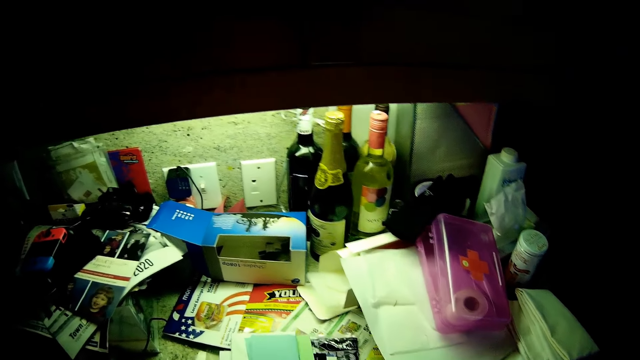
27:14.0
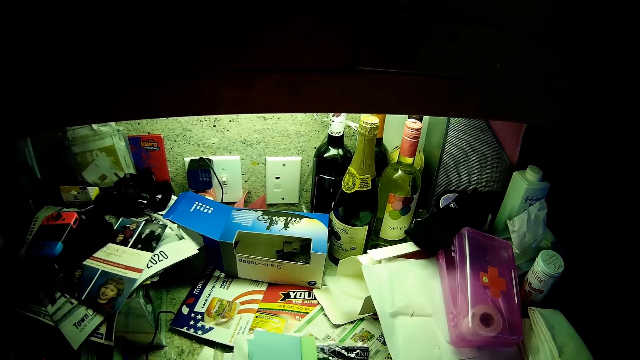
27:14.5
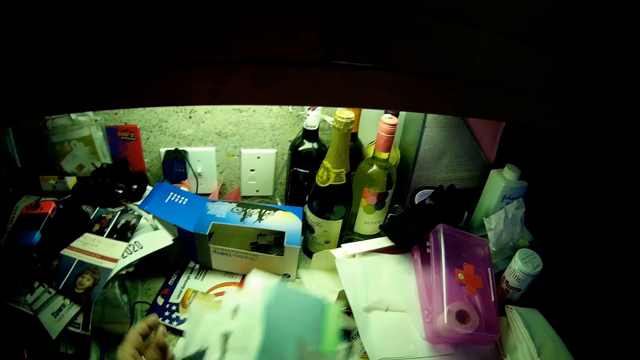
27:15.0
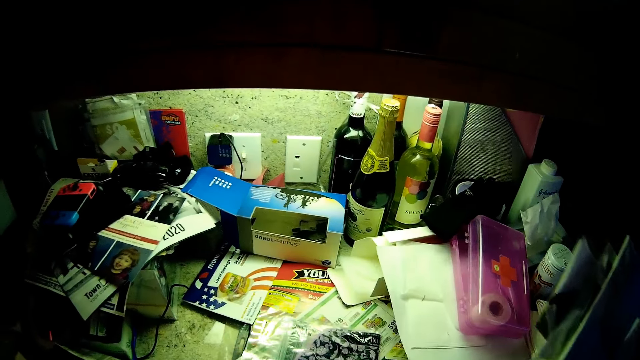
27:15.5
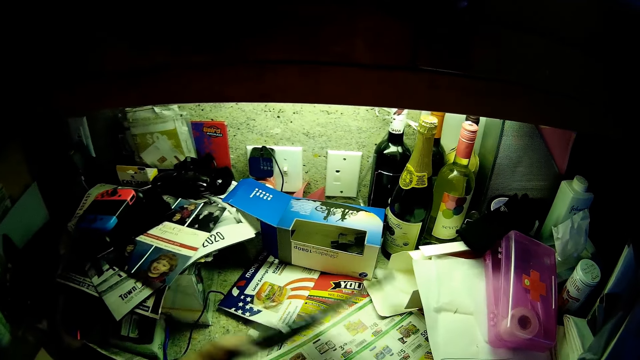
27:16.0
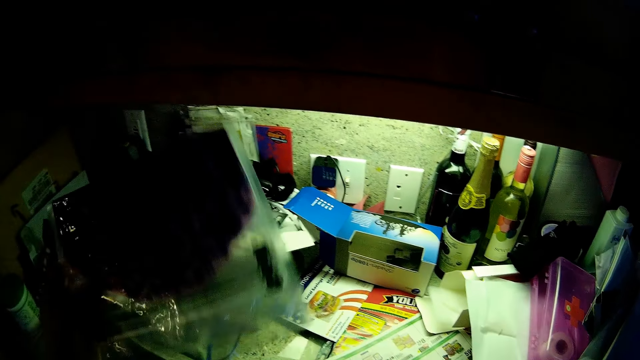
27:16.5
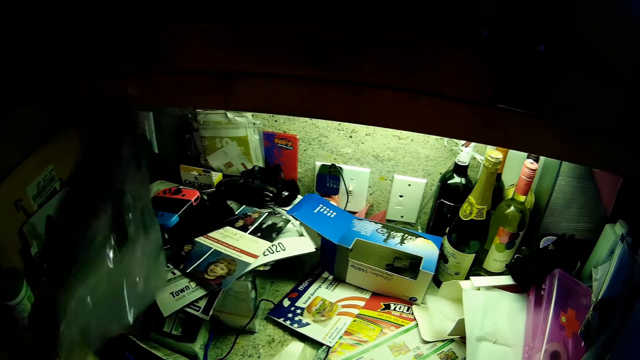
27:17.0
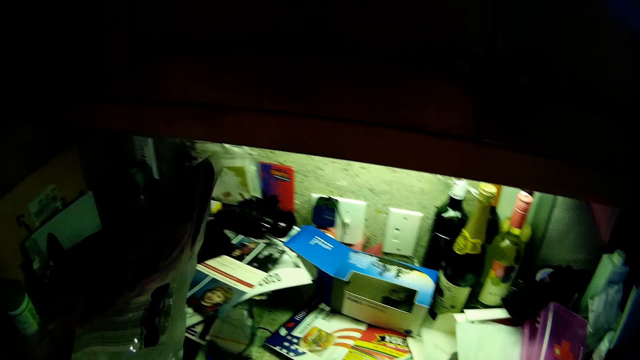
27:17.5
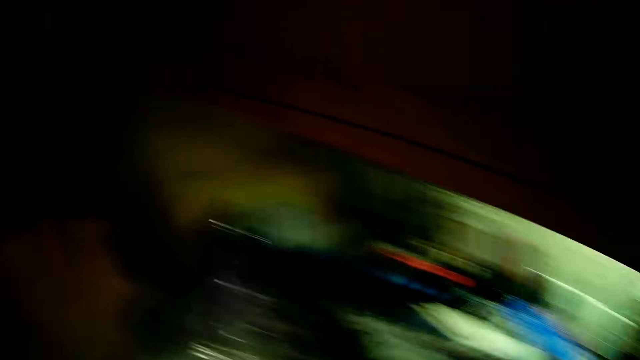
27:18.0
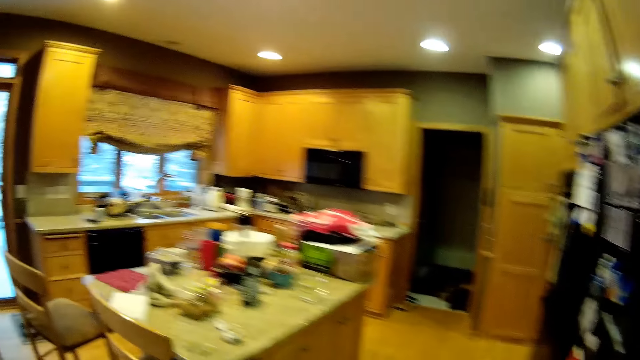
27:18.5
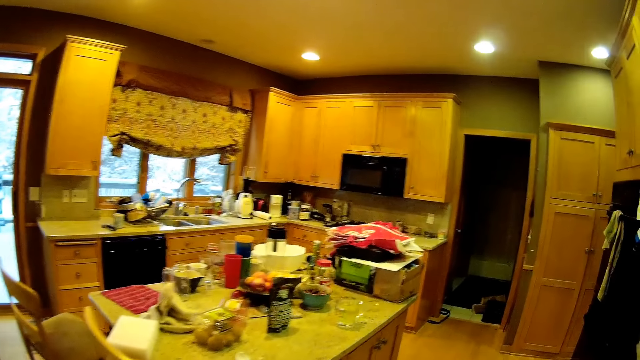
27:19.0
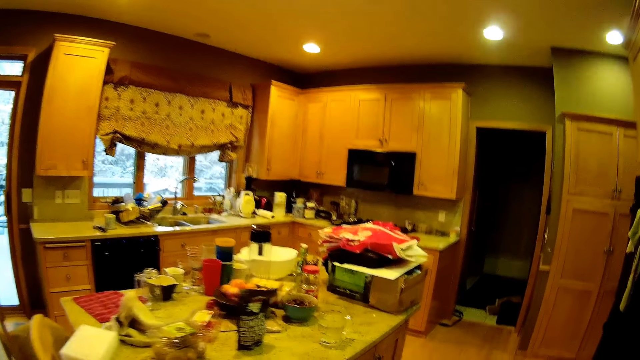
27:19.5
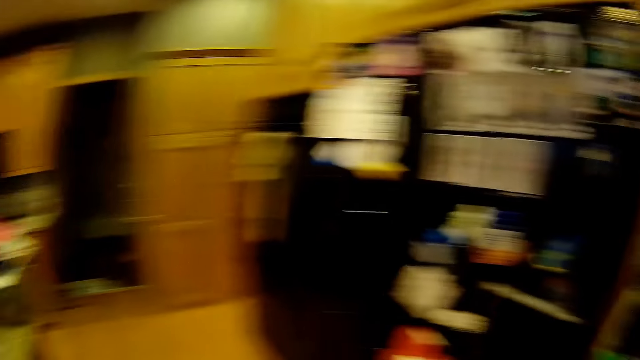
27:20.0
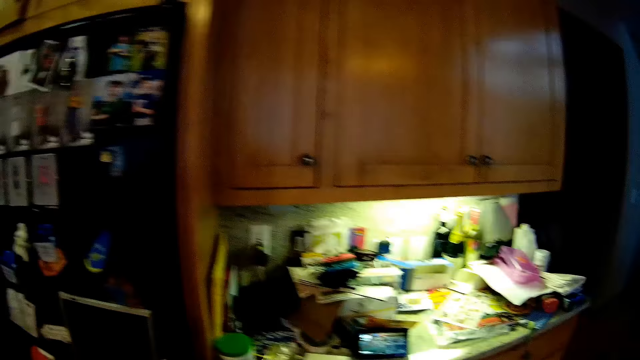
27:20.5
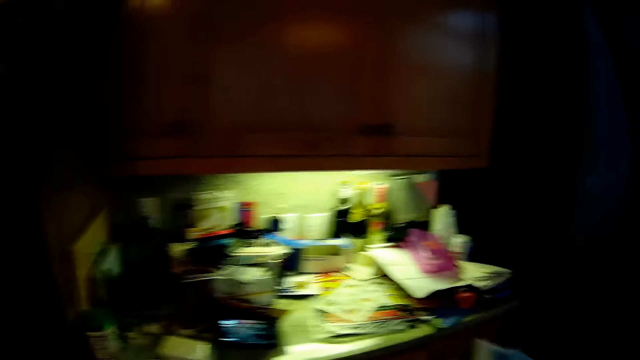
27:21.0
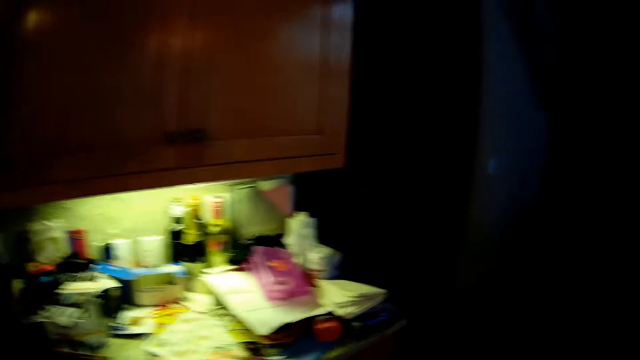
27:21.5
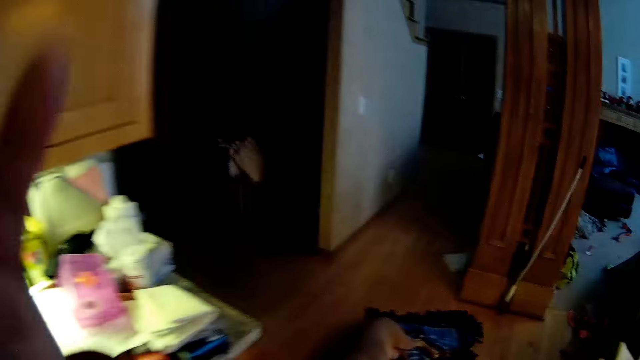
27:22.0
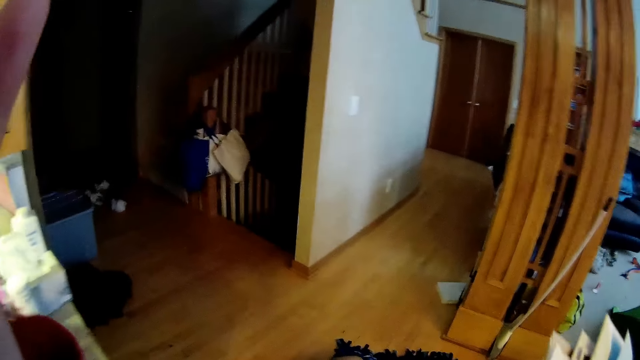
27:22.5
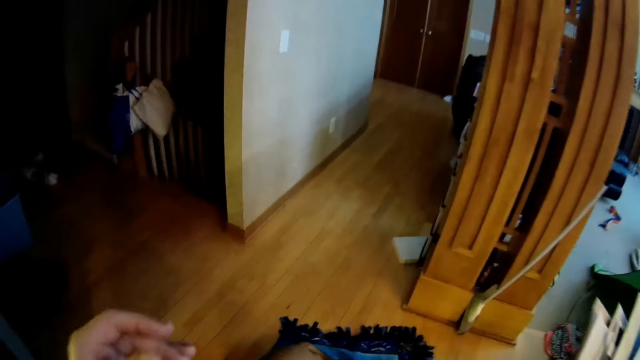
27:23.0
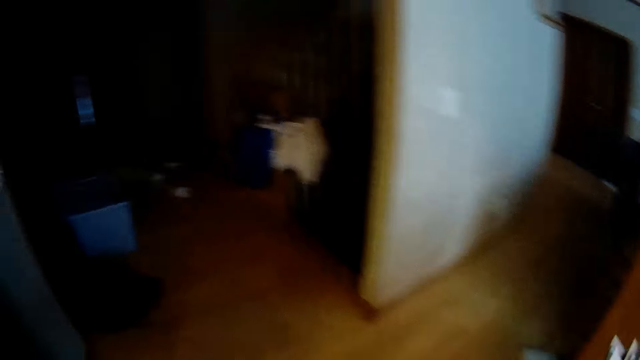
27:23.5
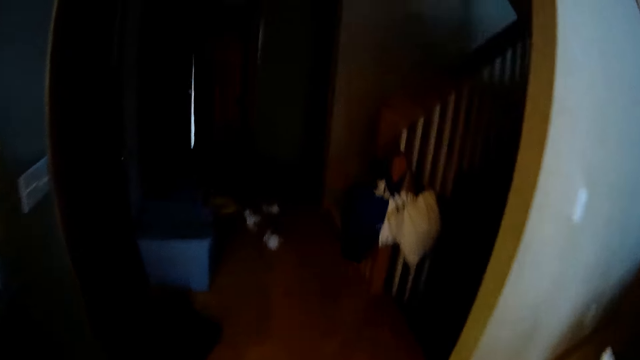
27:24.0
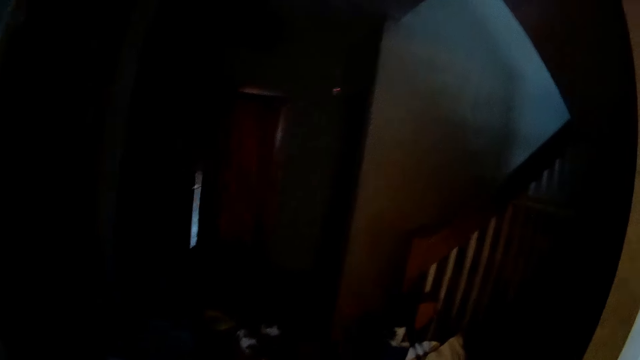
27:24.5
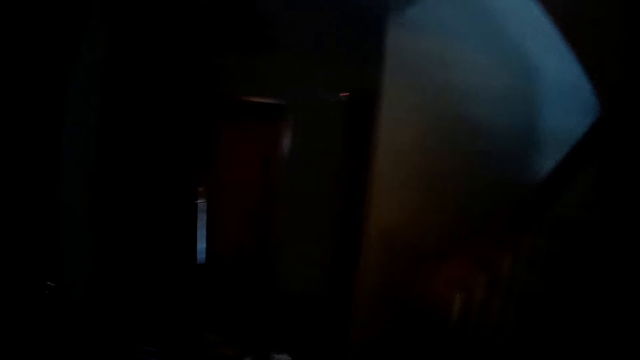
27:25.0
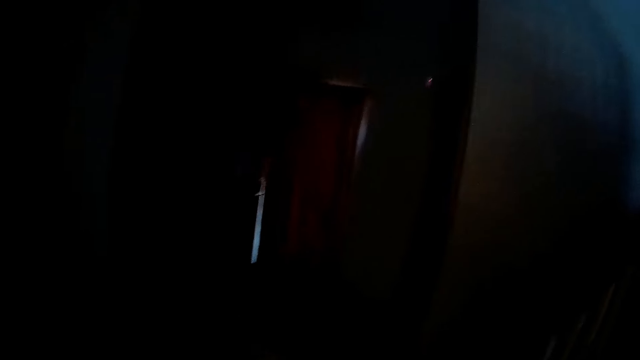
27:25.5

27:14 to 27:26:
The camera wearer sorts out the email. They pick up something. They look around the room. They walk across the house in the hallway.

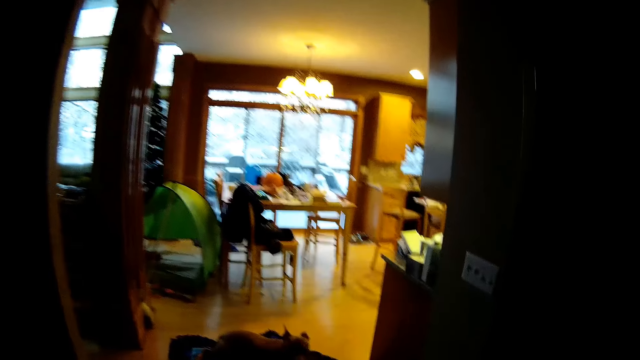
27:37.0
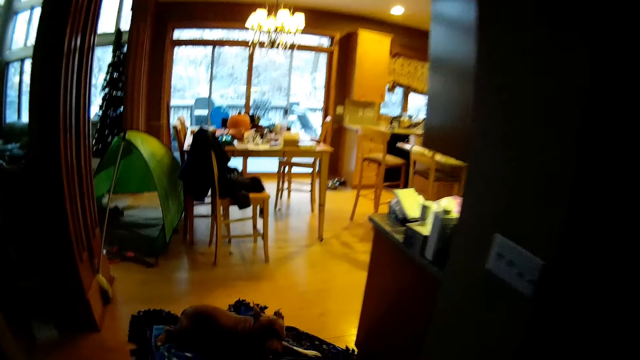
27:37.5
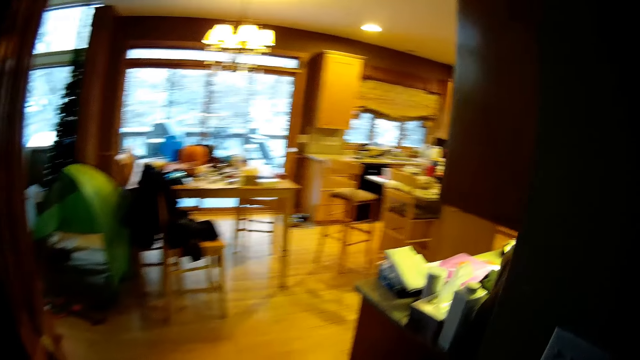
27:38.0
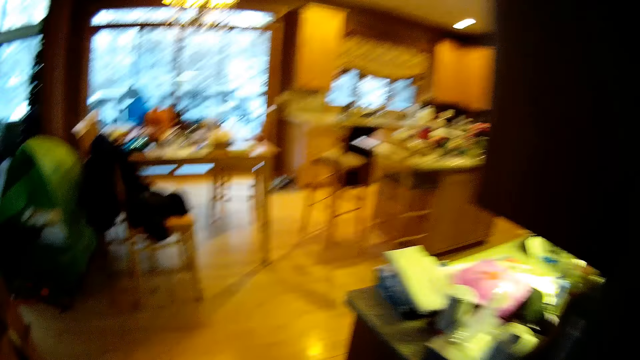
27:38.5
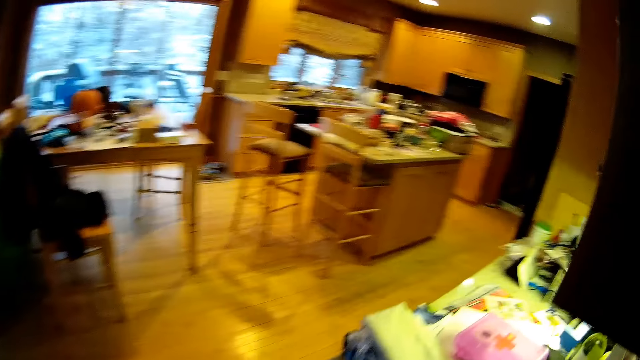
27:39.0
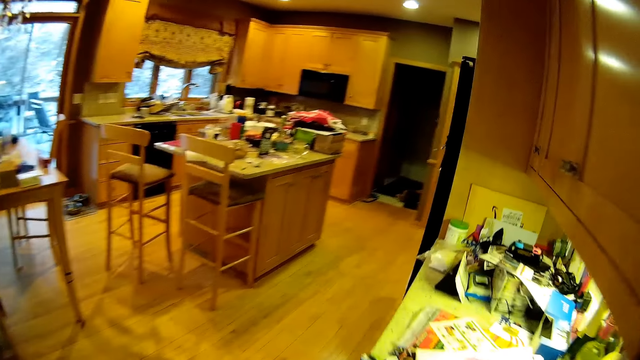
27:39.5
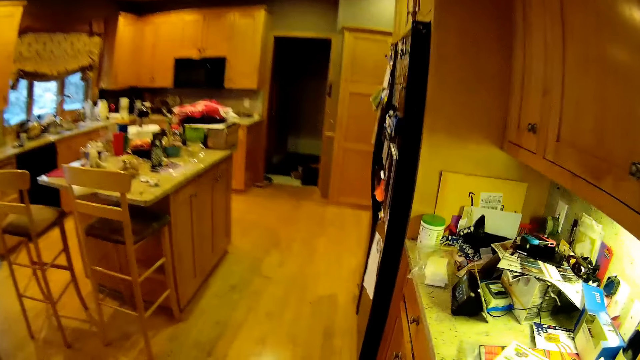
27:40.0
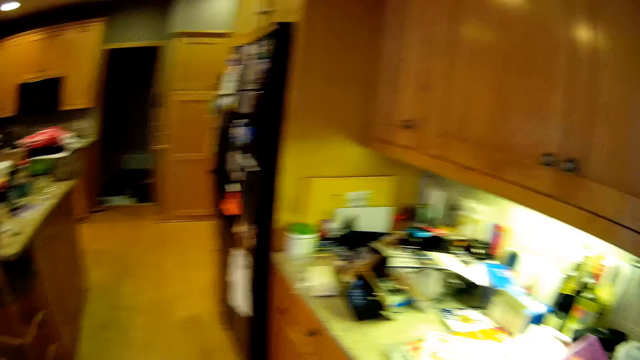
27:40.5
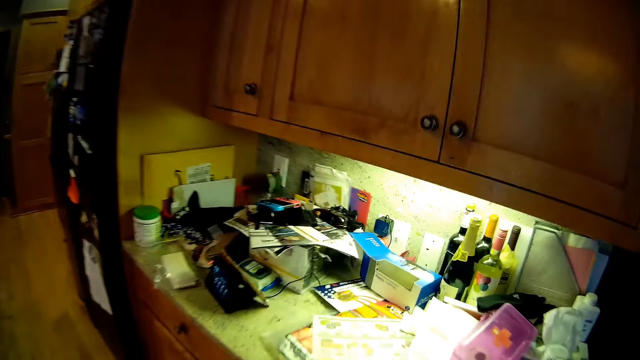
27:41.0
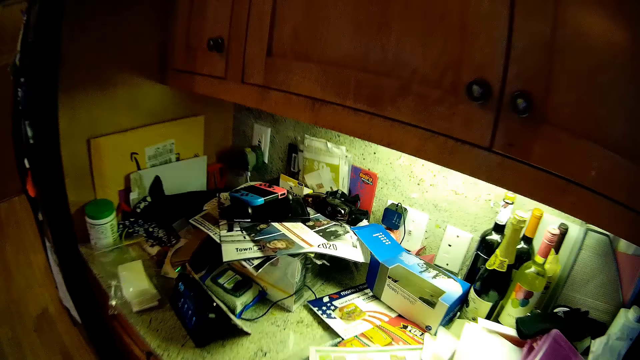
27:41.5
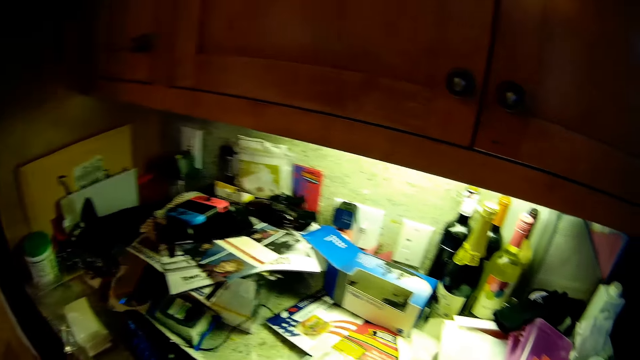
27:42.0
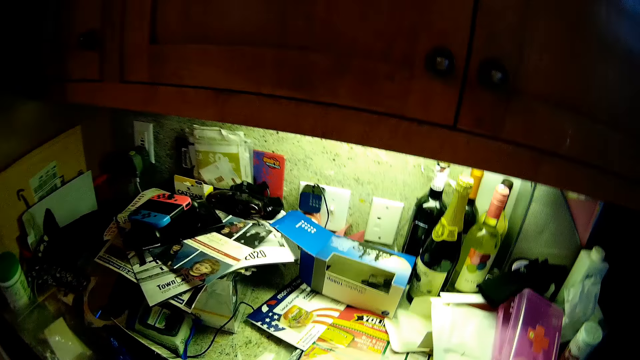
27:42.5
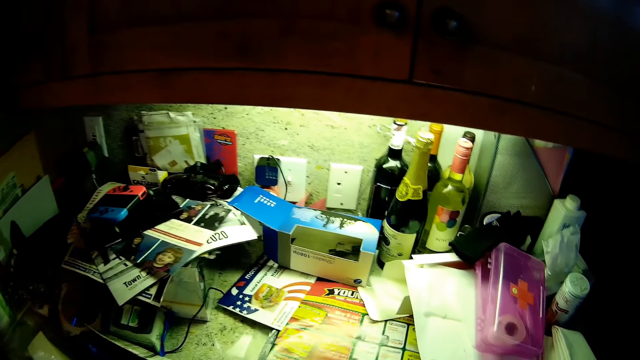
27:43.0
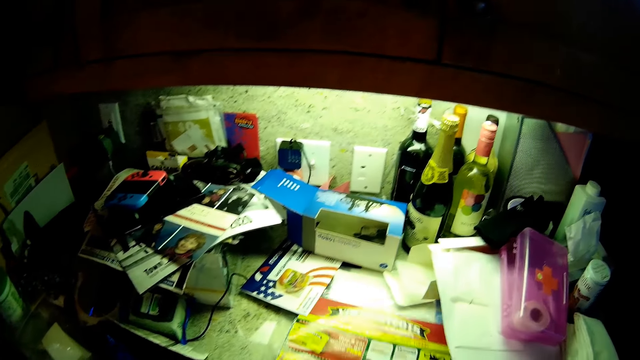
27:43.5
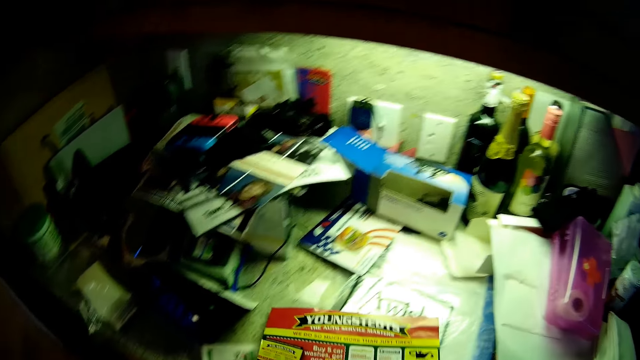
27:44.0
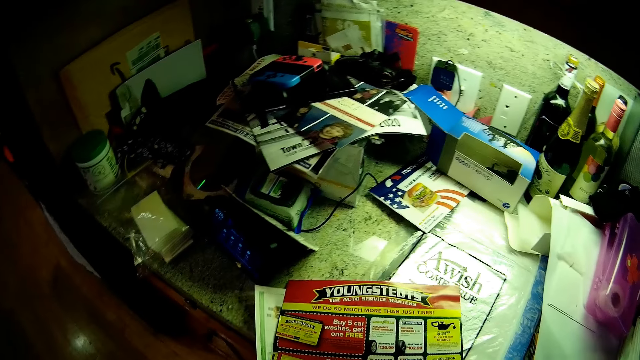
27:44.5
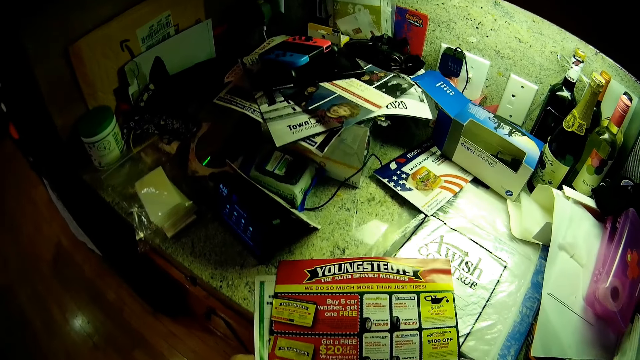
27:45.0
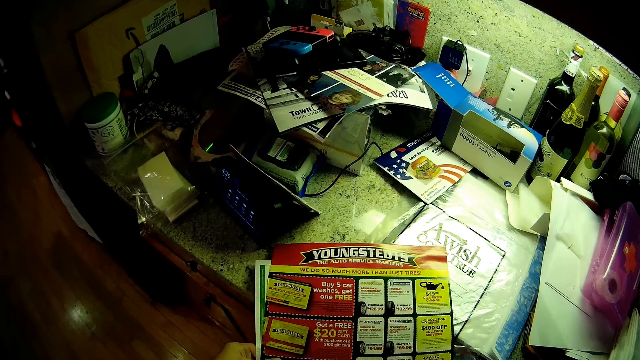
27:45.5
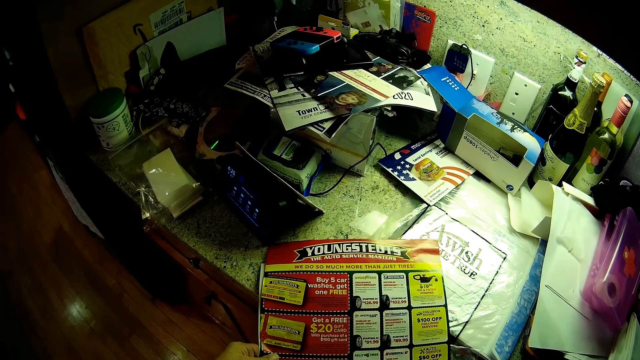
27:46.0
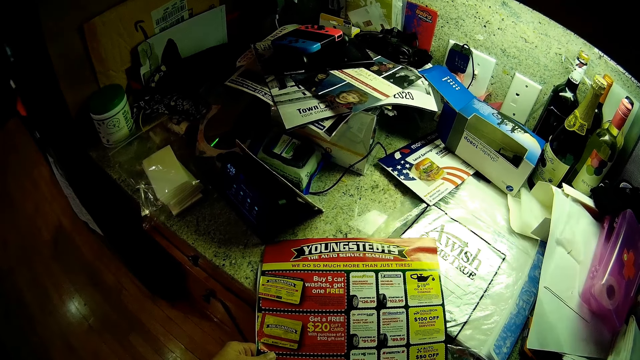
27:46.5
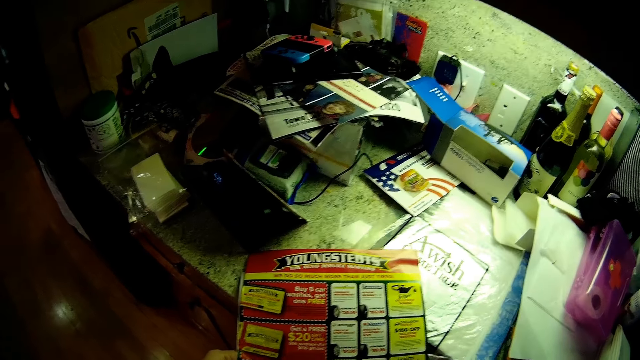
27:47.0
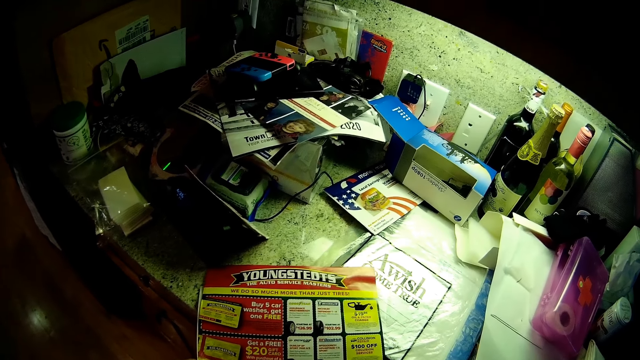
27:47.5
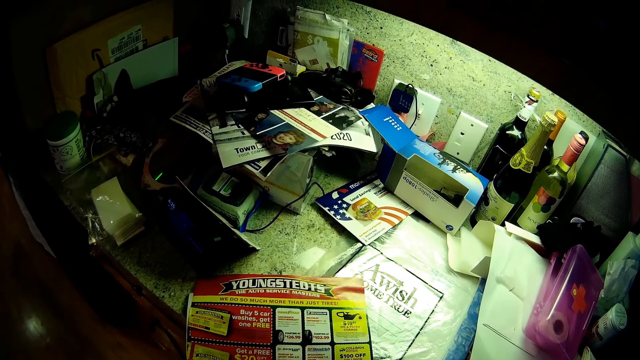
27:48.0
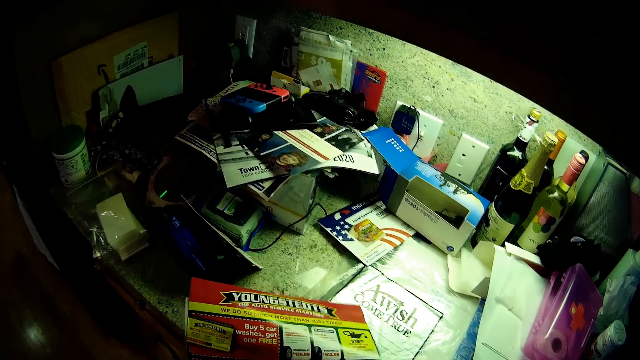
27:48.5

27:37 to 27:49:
The camera wearer walks into the kitchen. They pick up a Youngstedts poster. They read a paper.
